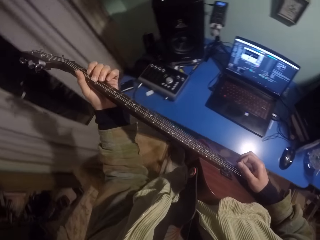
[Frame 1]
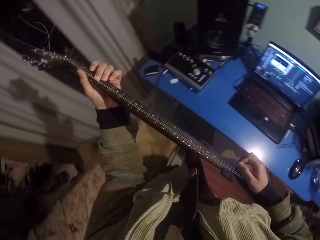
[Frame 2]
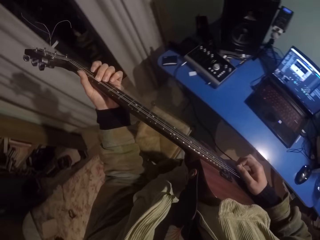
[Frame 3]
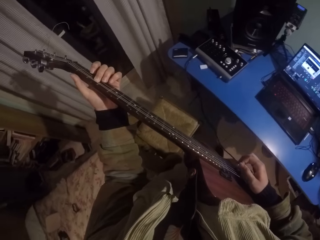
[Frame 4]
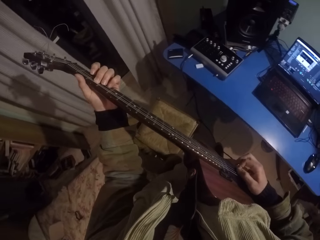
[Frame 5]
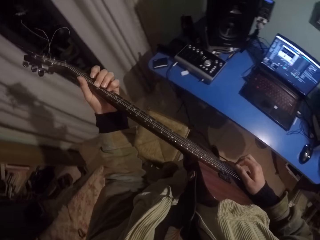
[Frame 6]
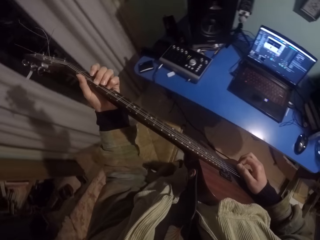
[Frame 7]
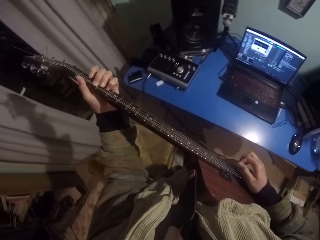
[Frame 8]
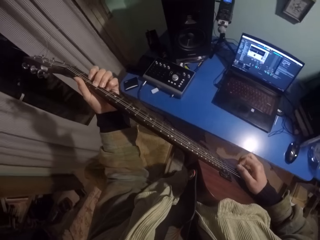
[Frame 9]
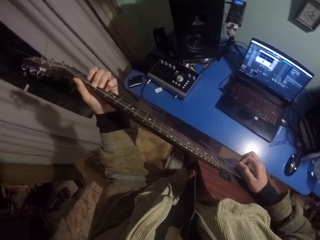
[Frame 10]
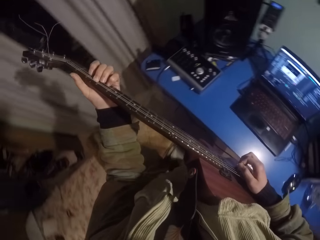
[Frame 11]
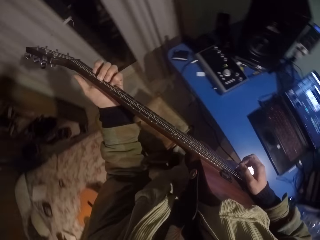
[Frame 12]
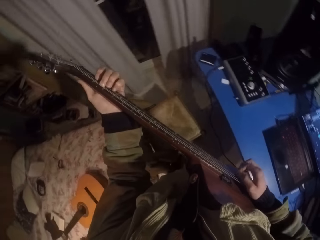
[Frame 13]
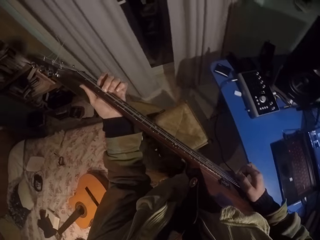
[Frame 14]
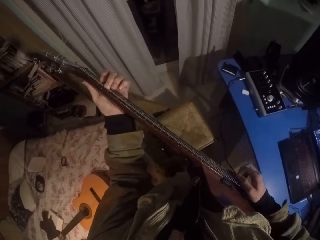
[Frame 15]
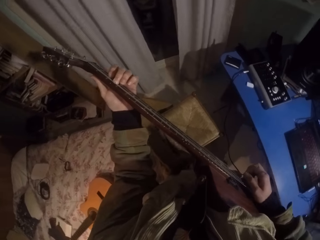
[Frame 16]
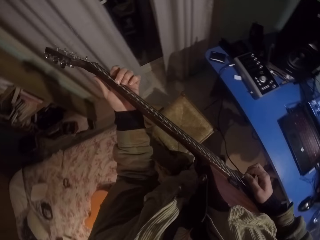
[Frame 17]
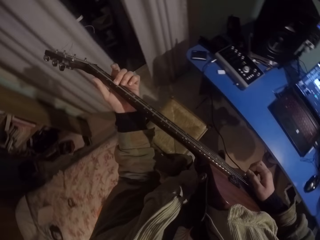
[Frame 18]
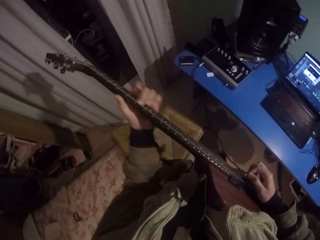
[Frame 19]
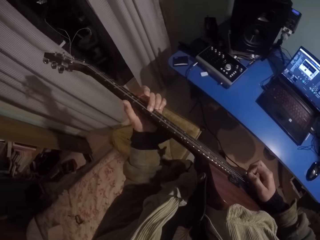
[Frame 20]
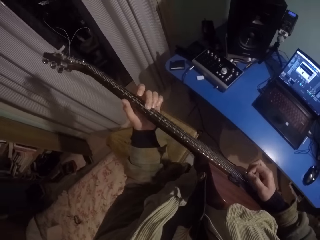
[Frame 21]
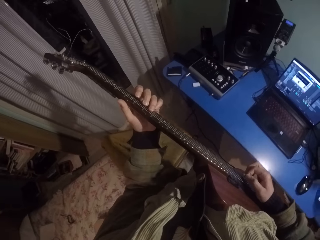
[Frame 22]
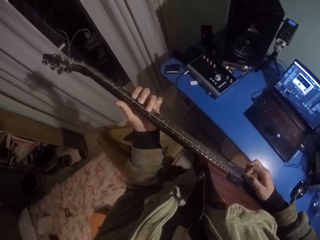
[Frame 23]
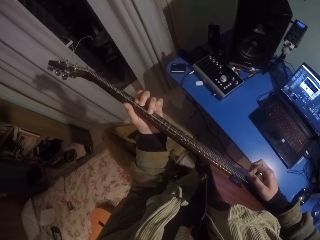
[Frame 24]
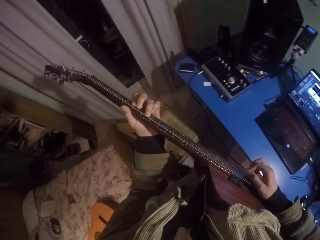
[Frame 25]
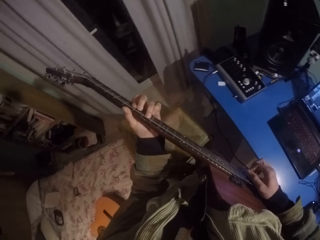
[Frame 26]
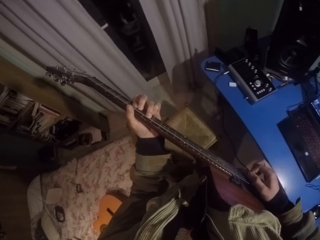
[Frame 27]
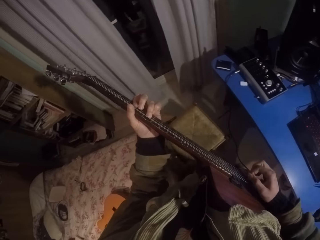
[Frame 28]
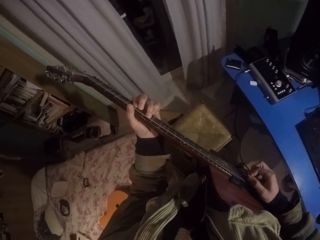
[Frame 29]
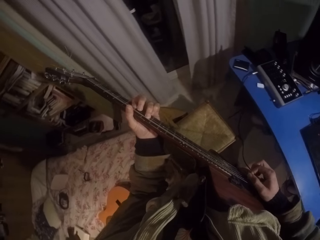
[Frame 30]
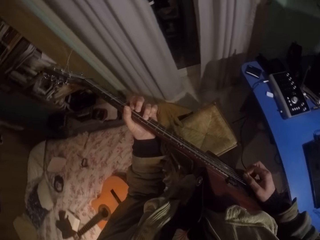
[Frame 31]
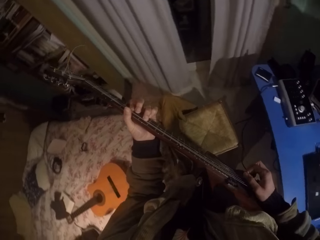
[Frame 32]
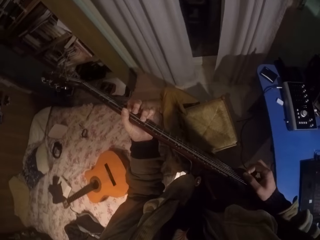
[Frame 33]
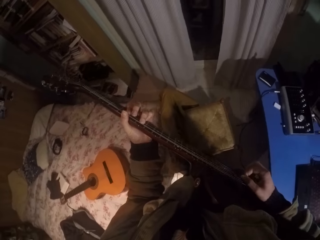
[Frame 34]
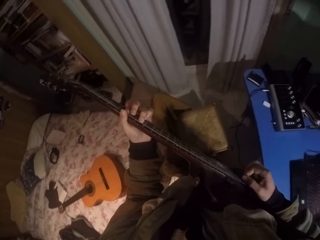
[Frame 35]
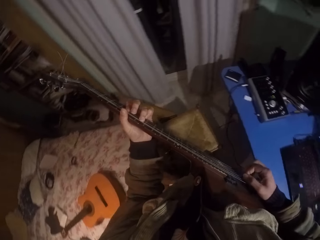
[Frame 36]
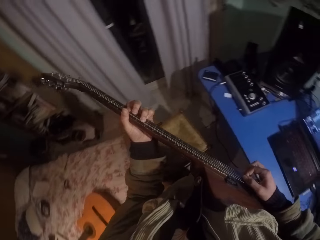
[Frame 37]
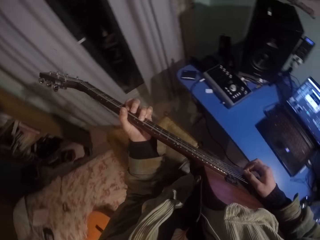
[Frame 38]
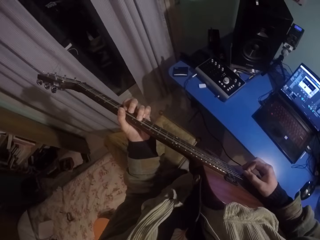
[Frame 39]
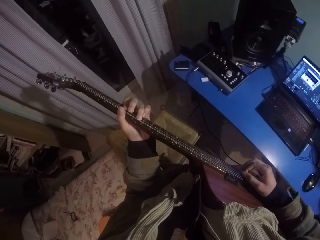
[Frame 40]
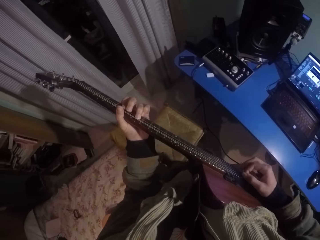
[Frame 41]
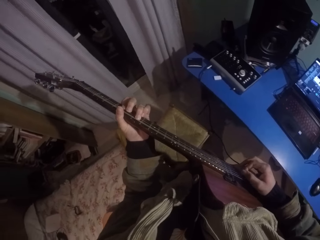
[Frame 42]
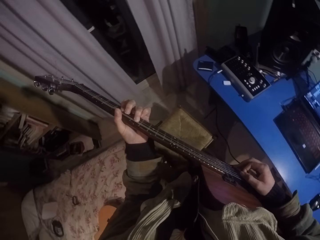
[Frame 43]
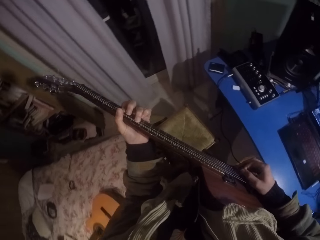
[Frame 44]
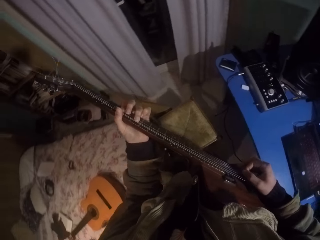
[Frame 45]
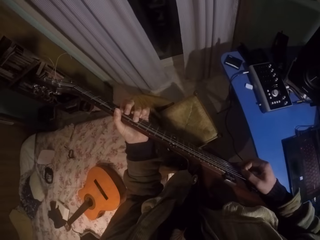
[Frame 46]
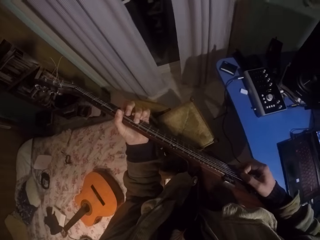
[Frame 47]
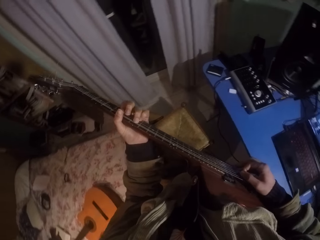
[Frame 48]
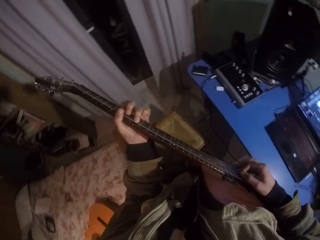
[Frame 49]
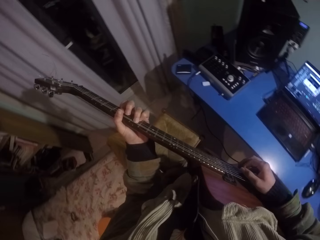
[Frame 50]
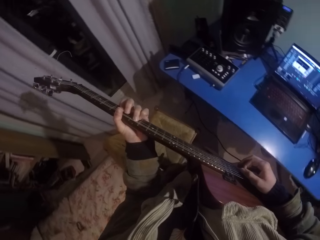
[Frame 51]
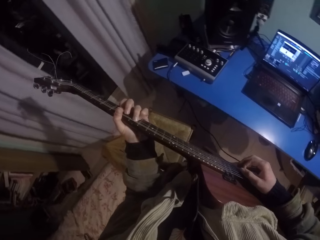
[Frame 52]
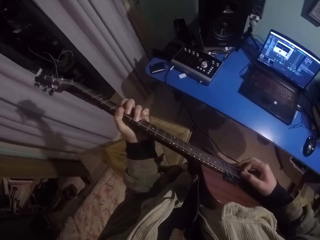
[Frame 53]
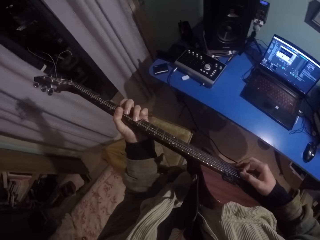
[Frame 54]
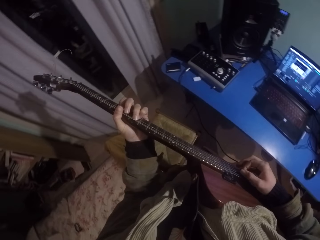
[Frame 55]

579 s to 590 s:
The camera wearer moves the left hand down the guitar and presses the strings of the guitar with the left hand.

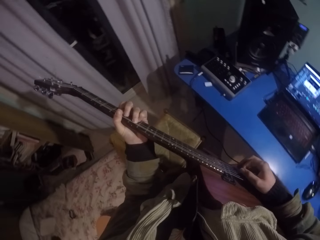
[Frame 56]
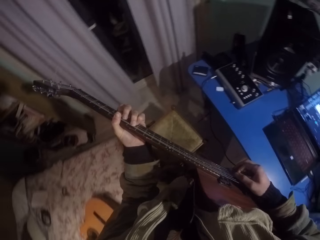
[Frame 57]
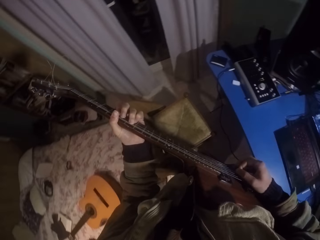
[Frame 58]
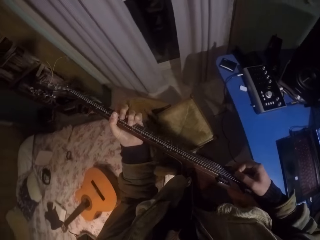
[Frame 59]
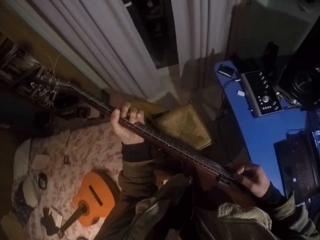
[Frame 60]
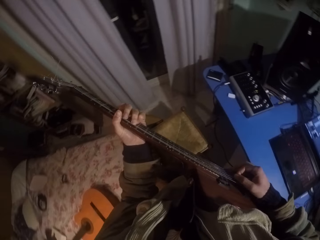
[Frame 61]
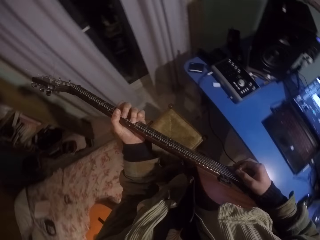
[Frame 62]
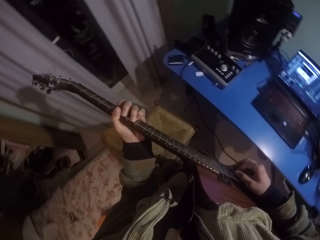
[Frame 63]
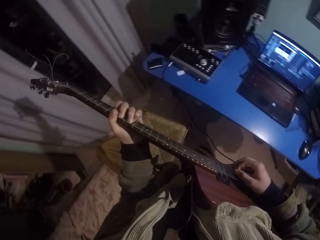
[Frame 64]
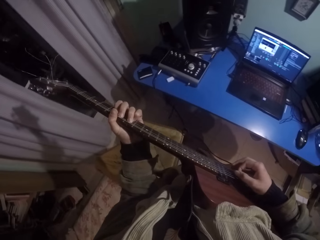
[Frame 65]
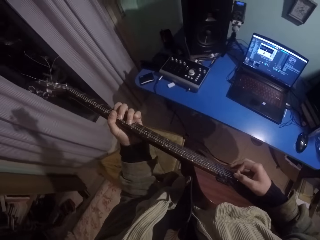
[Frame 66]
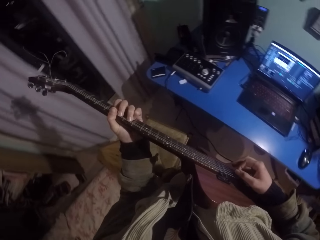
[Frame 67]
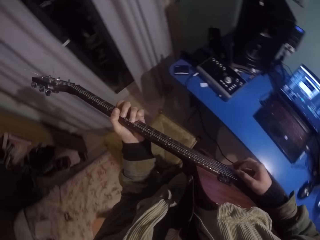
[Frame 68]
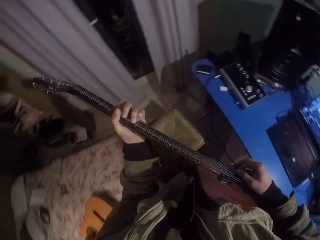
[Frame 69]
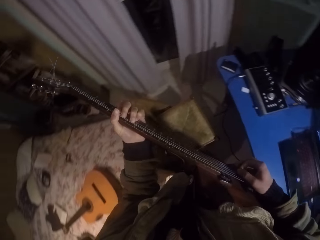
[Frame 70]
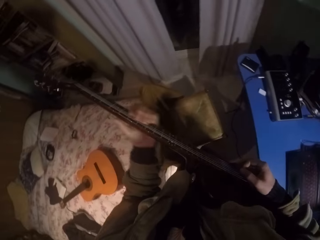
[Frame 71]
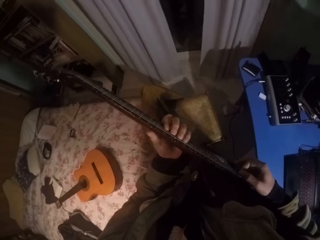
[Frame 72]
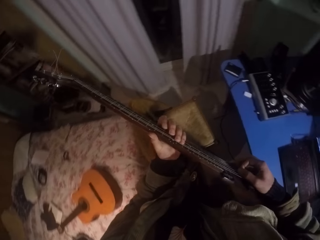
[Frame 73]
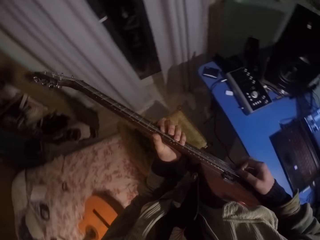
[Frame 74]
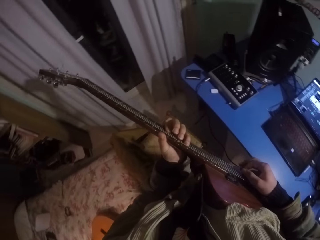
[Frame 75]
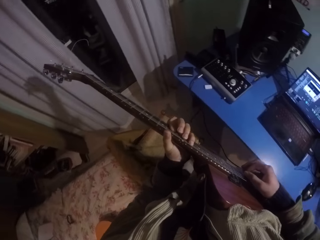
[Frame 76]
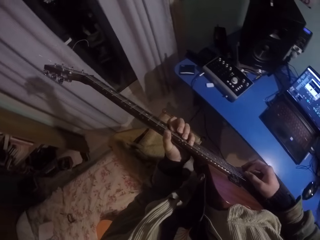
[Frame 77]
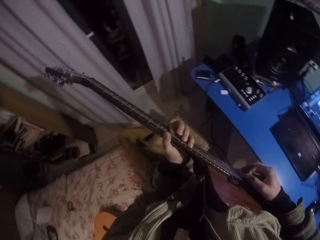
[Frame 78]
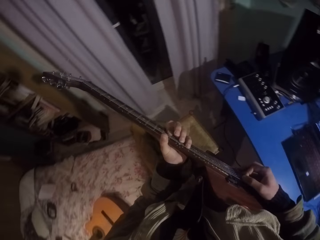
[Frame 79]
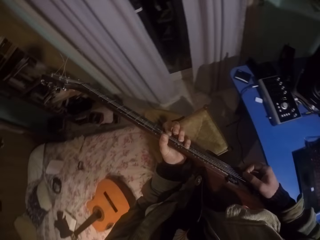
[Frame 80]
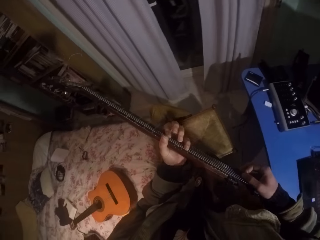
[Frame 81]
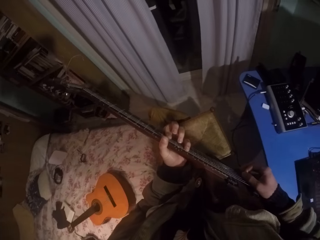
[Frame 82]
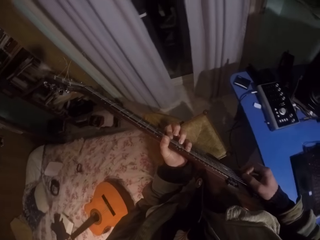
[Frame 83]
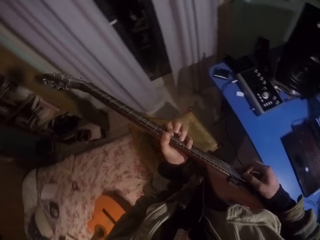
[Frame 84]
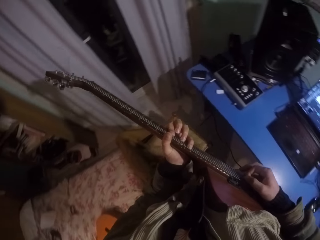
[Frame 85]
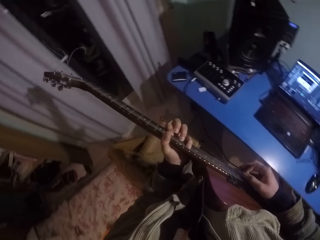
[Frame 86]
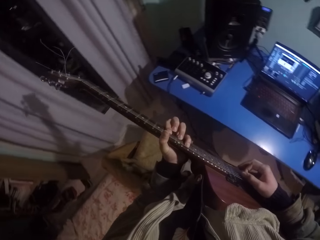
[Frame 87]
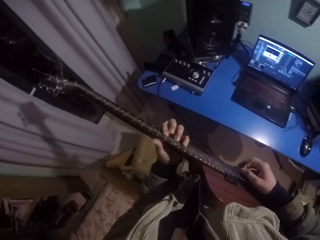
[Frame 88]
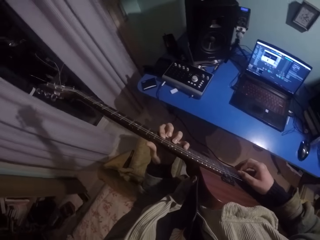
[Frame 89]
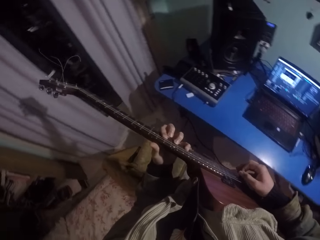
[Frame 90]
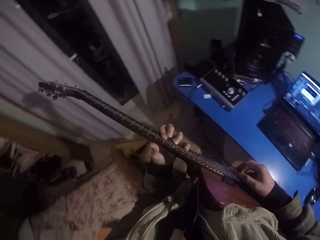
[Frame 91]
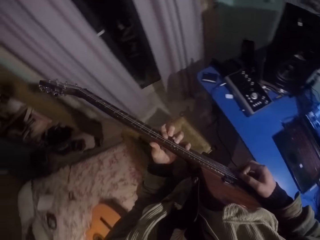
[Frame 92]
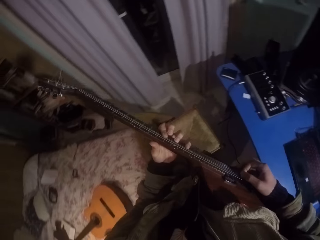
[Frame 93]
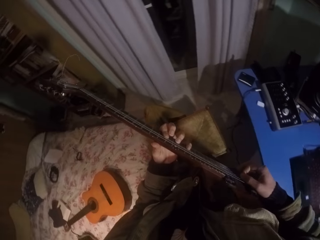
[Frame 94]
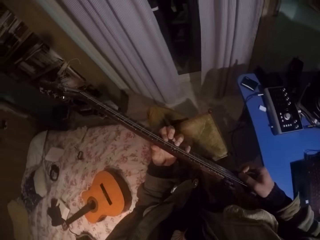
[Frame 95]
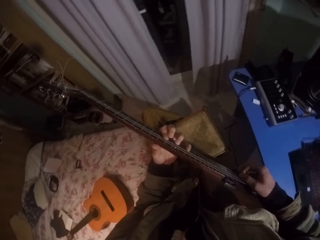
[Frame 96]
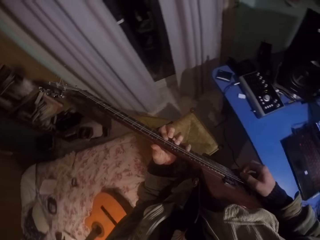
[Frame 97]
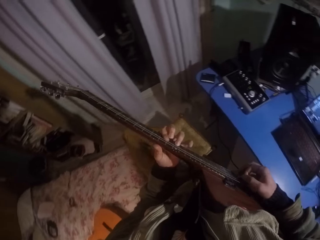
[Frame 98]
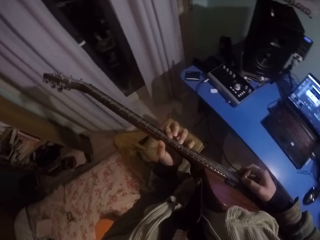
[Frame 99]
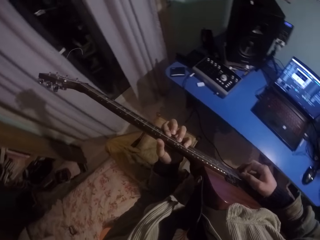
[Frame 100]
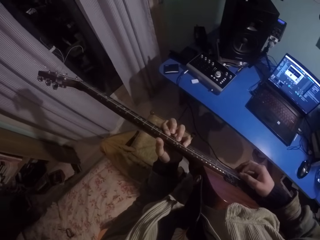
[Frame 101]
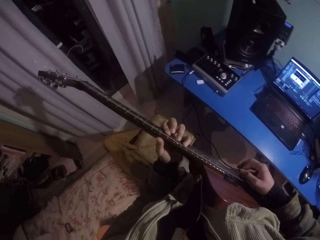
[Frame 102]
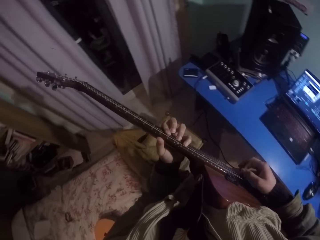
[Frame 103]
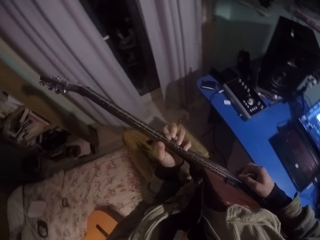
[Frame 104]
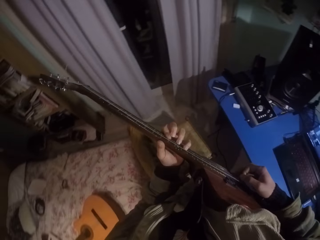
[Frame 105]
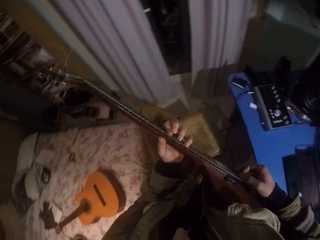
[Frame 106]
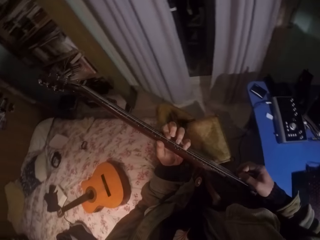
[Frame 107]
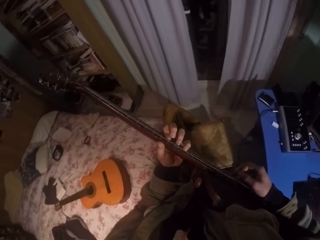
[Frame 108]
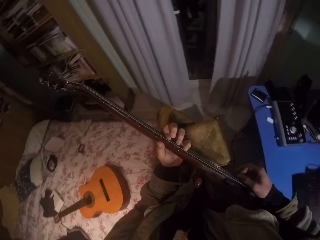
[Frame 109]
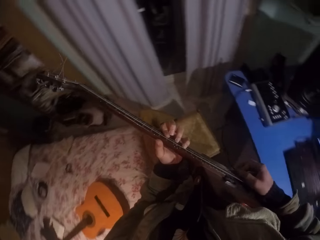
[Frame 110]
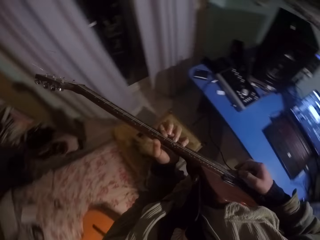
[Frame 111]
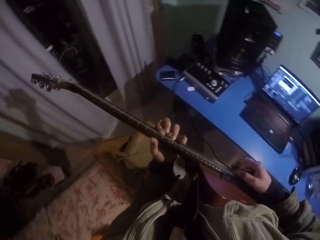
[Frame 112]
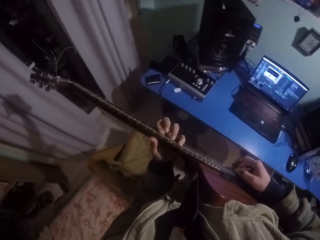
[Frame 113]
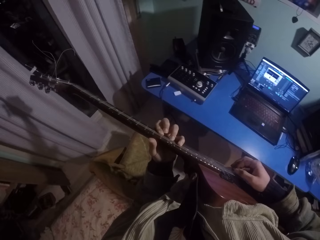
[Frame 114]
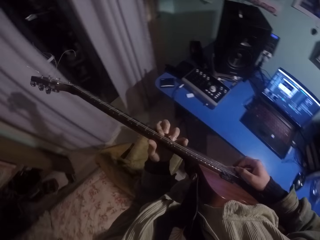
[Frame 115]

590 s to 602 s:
The camera wearer moves the left hand down the guitar and presses the strings of the guitar with the left hand.
